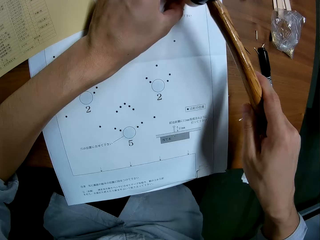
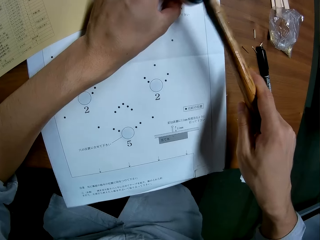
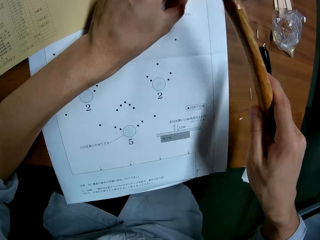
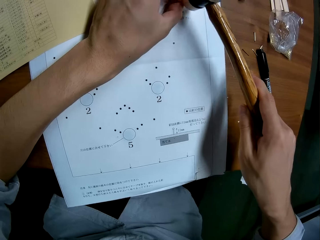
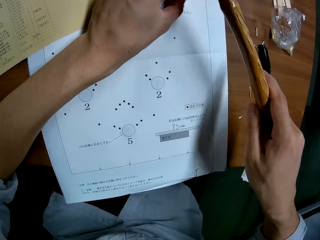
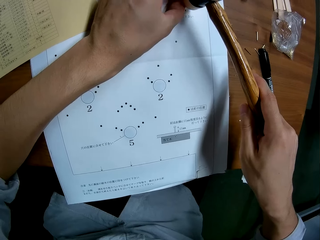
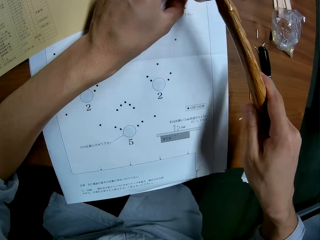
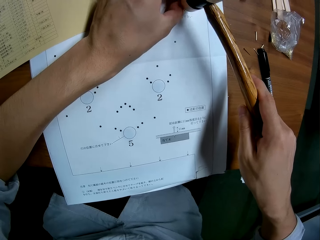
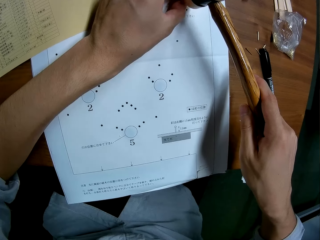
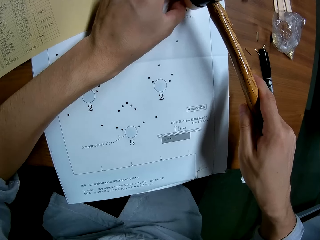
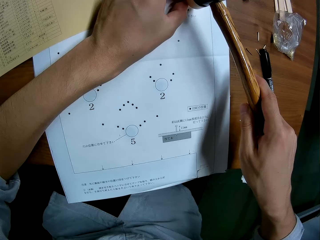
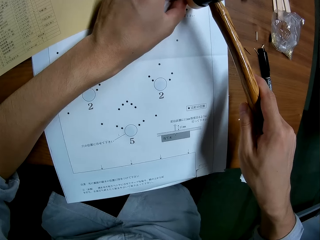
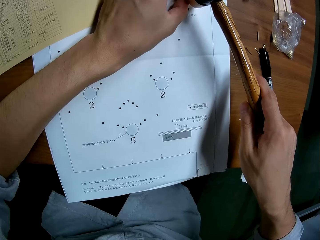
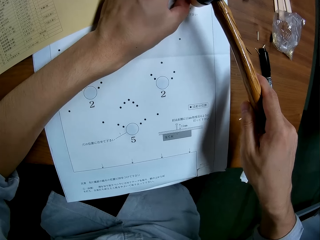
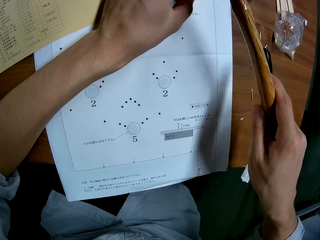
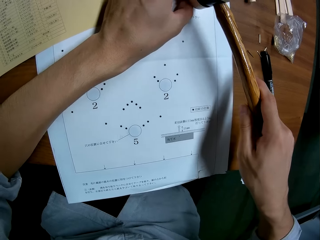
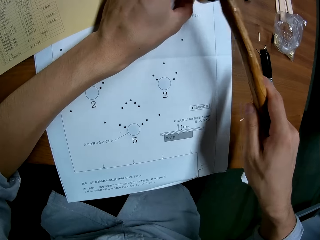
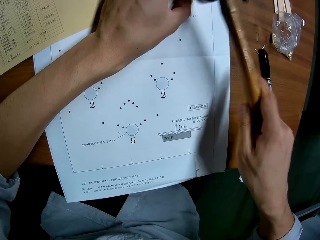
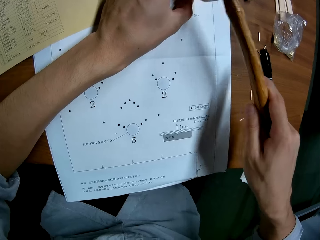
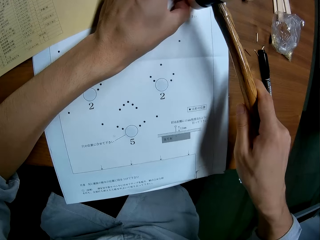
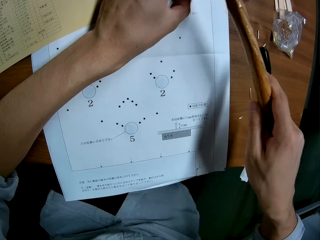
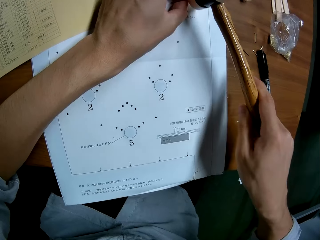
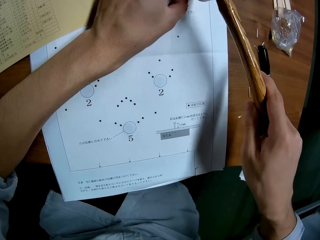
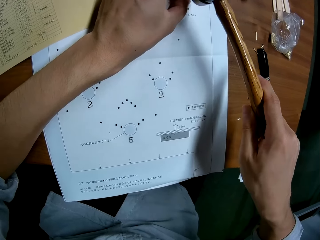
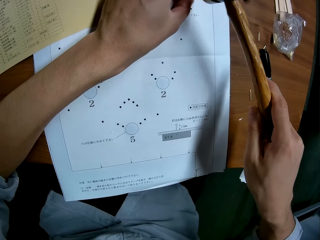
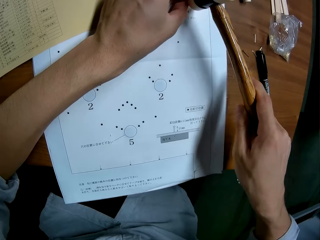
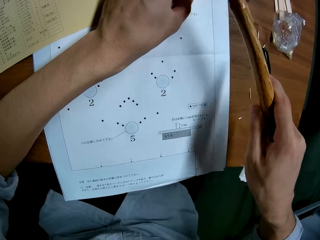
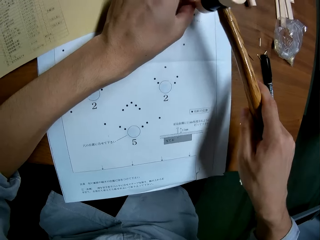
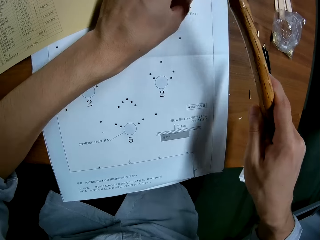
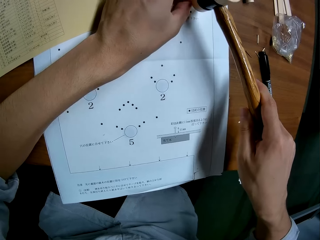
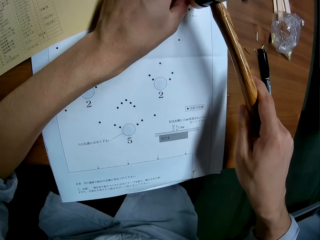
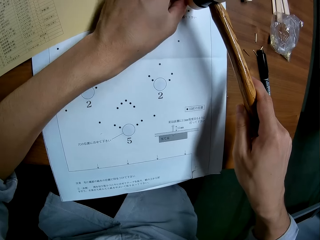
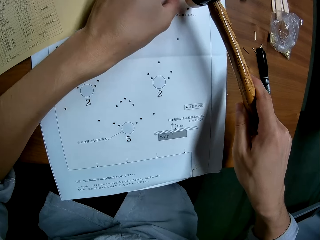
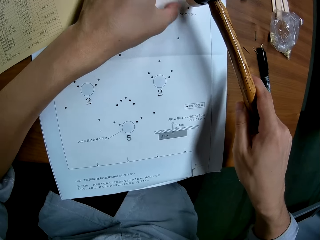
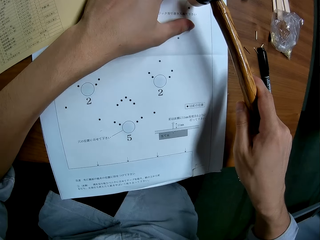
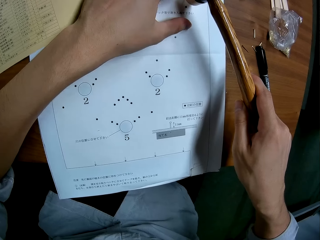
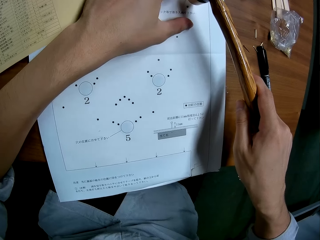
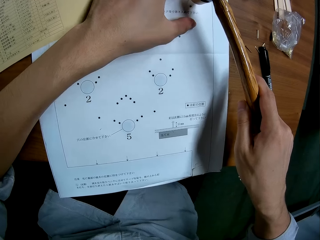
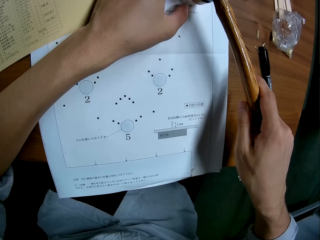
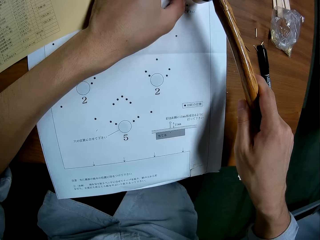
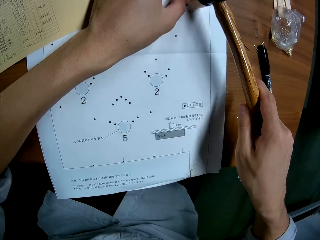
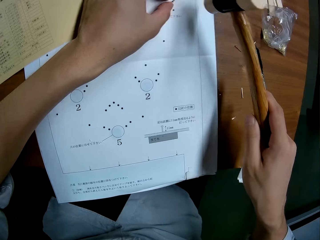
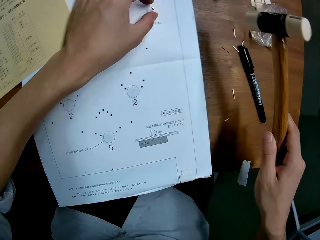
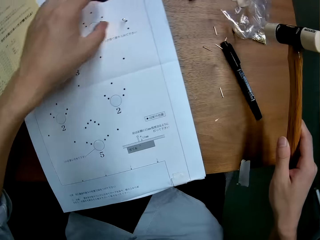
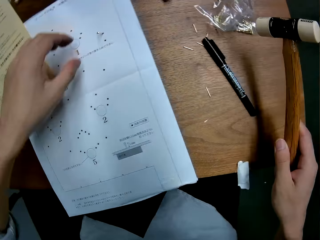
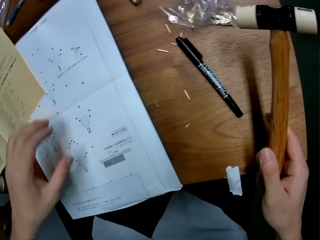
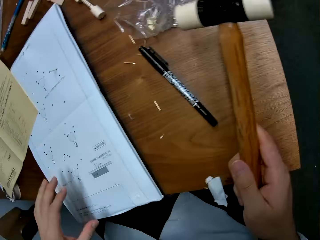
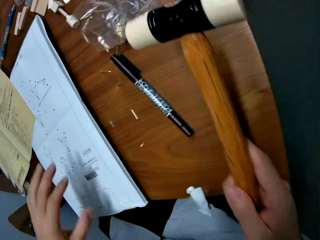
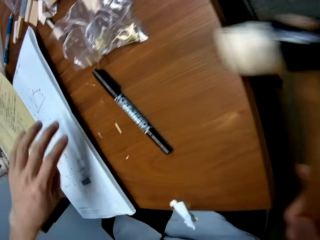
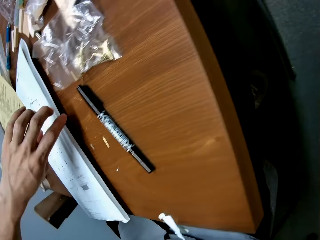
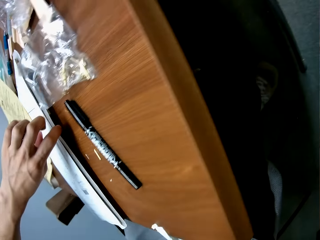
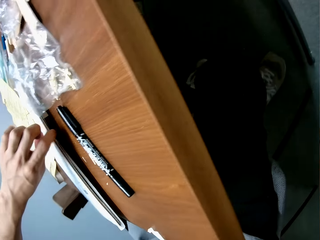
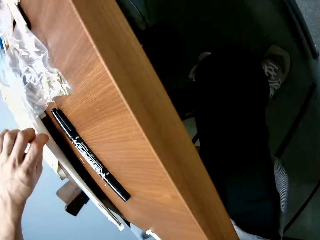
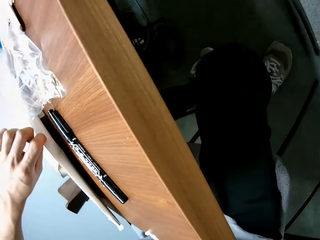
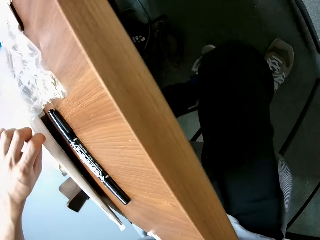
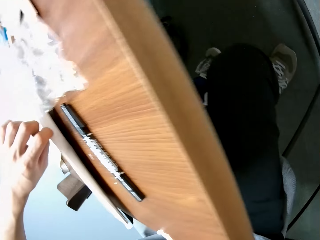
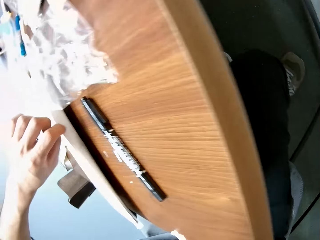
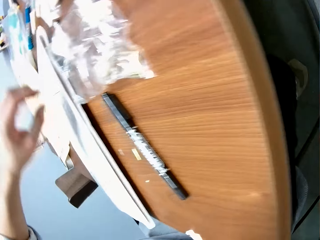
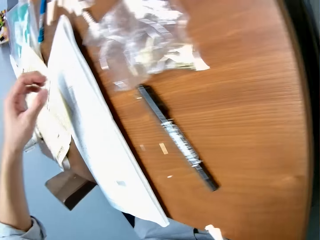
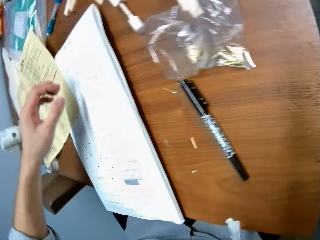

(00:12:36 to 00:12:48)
The camera wearer bends toward the right side of the table. They raise the right side of the white technical drawing paper. They look at the other side.

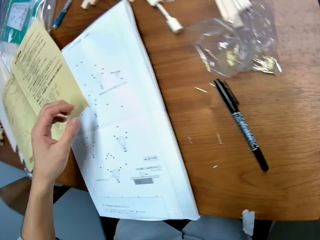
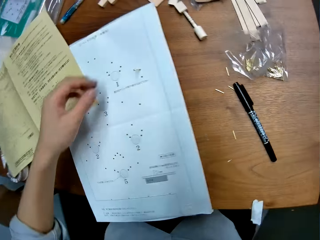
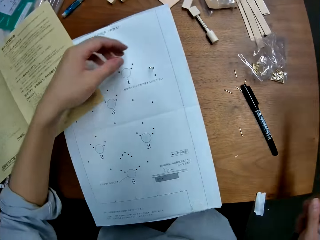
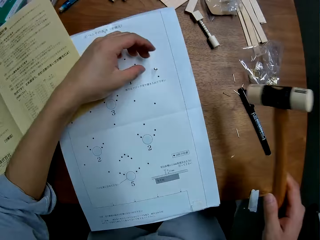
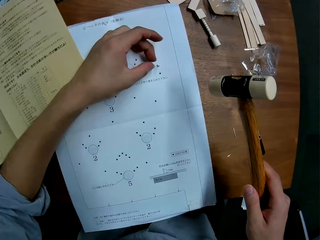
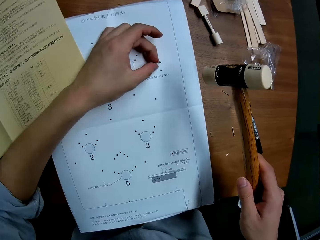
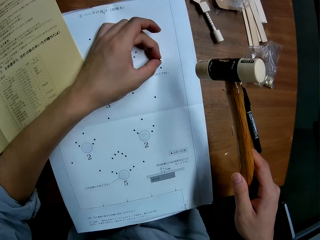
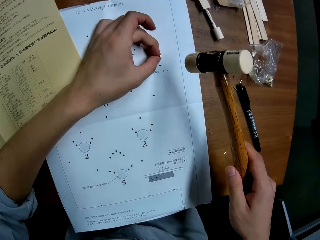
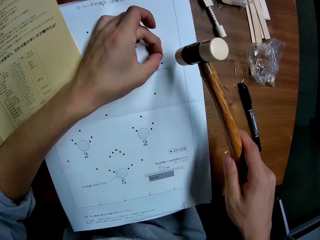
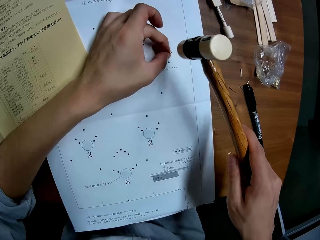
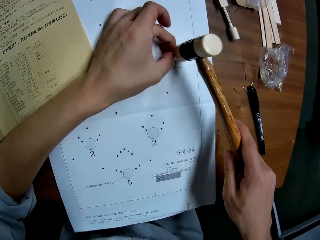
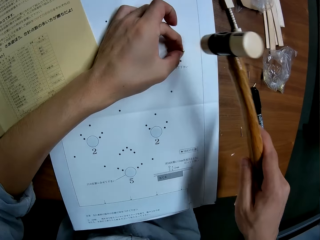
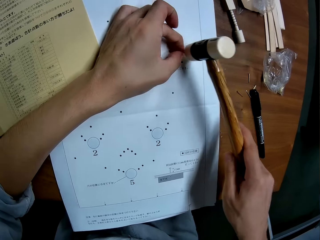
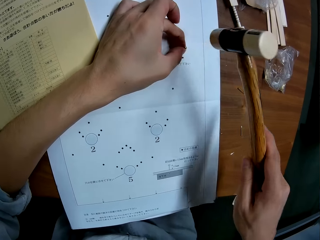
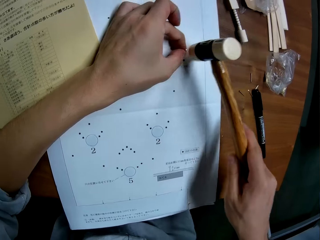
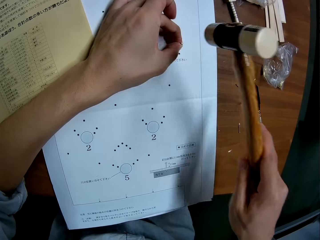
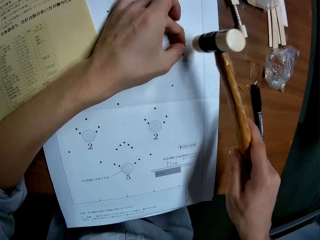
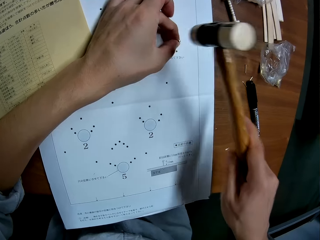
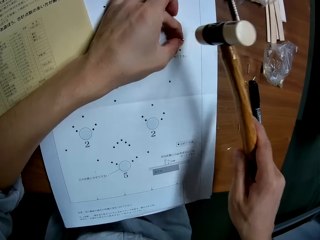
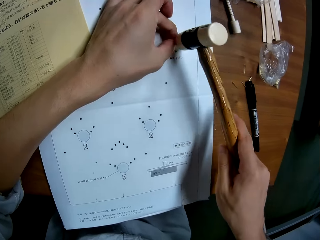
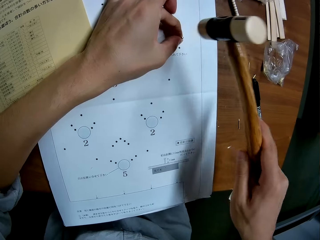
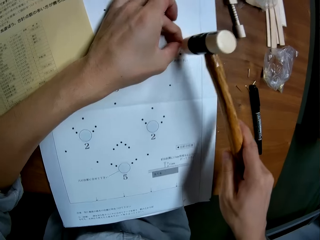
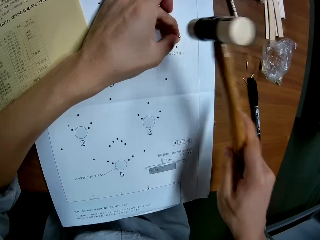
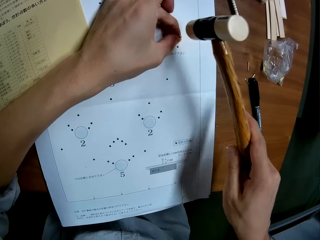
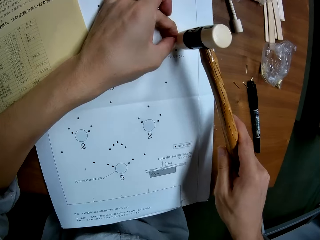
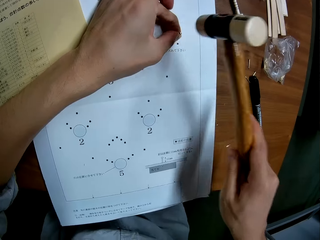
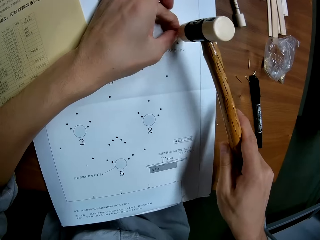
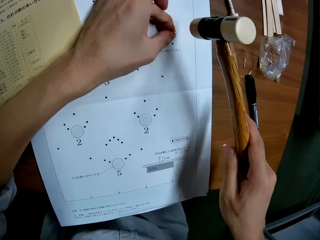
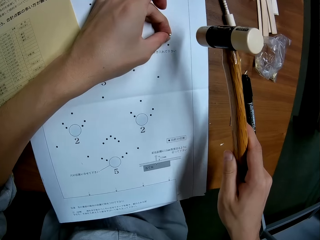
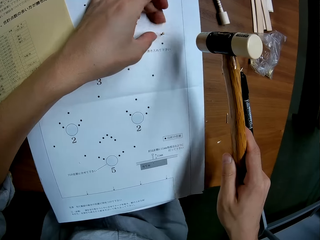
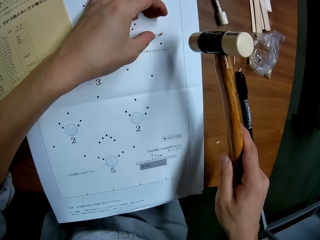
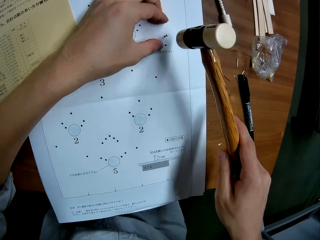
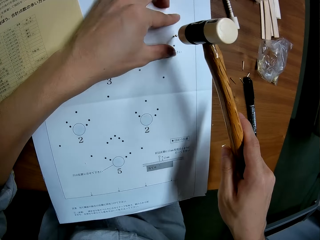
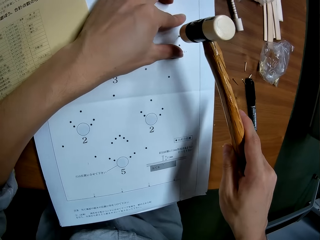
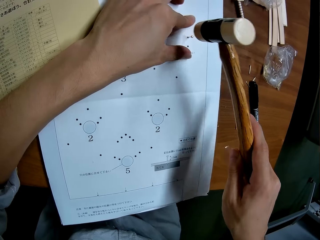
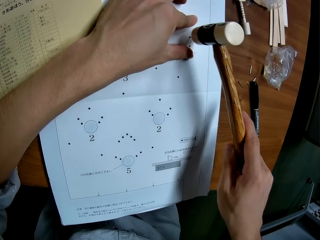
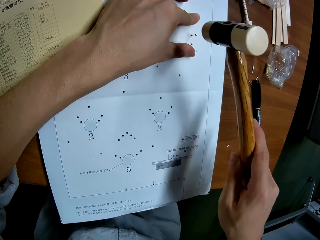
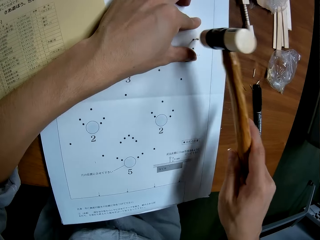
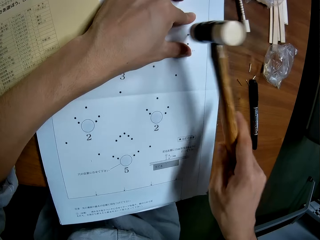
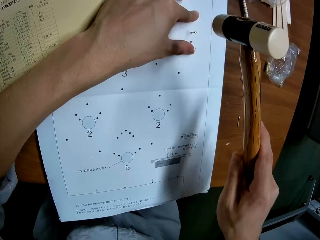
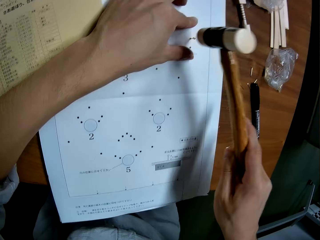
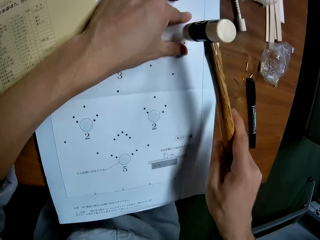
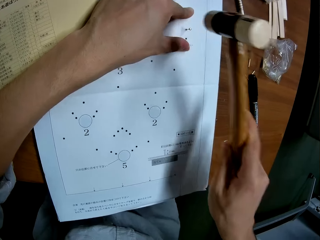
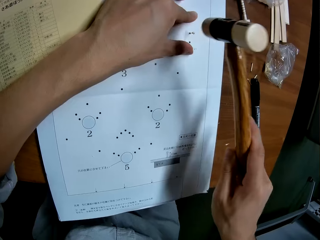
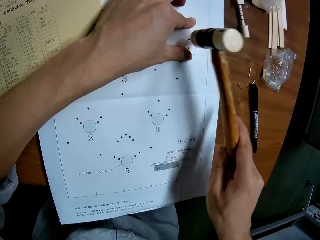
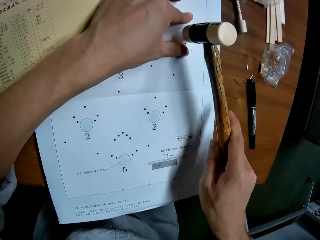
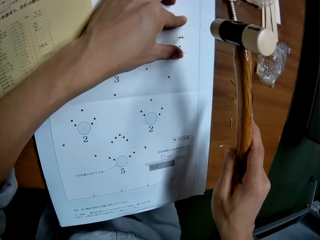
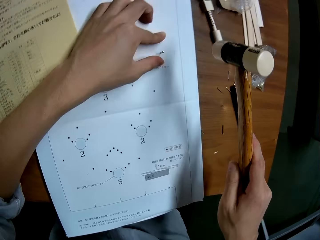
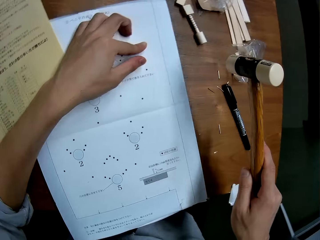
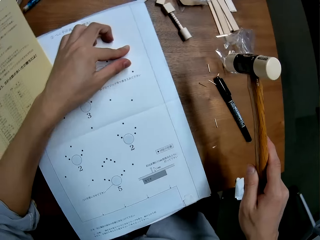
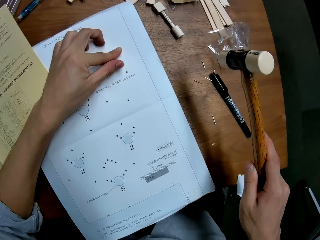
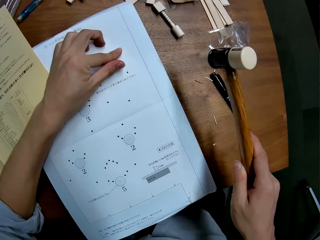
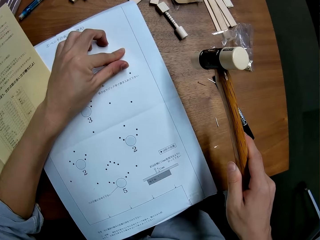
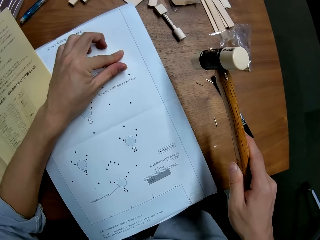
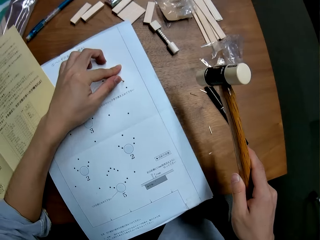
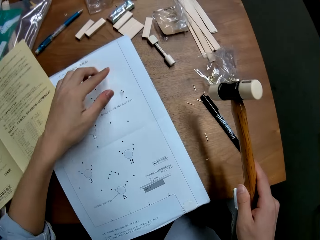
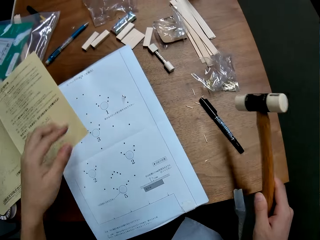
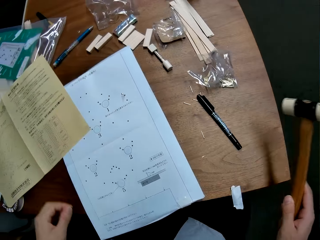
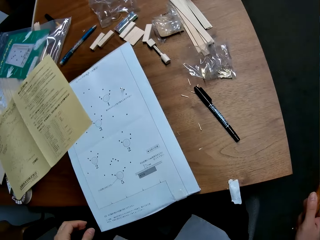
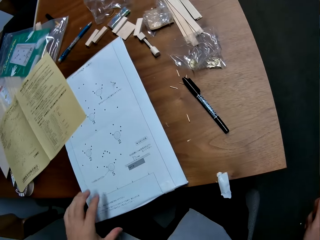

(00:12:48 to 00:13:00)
The camera wearer holds the nail to the white technical drawing paper. He touches the nail. He continues to hit the nail with the hammer. He removes his hand from the nail. He continues to hit the nail with the hammer. He checks the firm grip of the nail on the white technical drawing paper.
